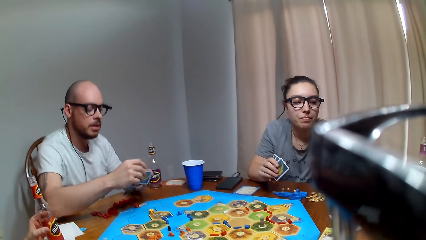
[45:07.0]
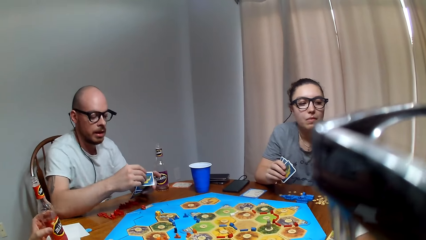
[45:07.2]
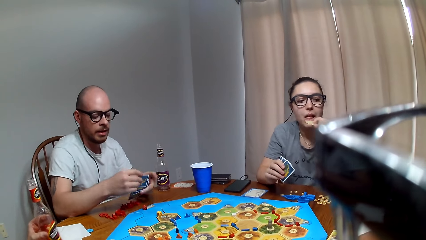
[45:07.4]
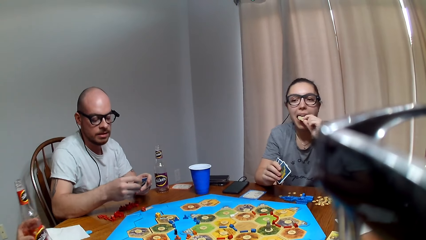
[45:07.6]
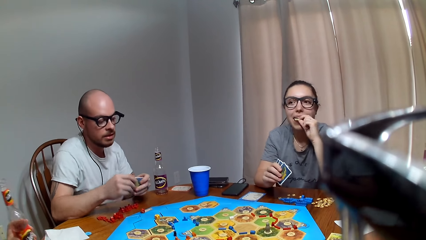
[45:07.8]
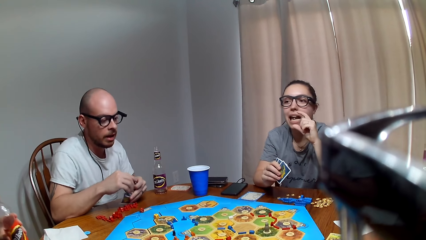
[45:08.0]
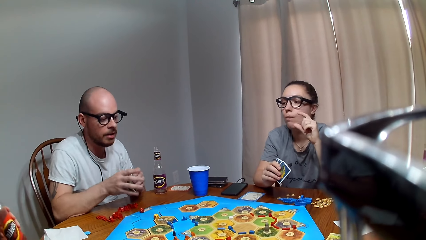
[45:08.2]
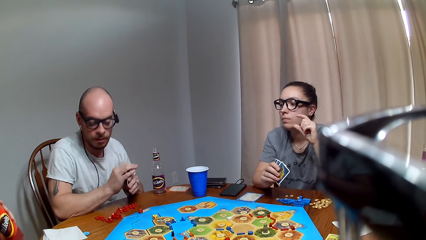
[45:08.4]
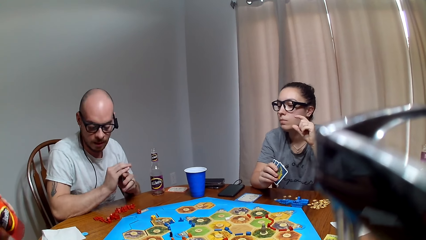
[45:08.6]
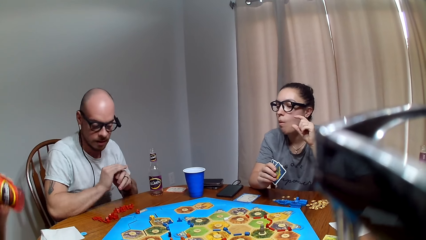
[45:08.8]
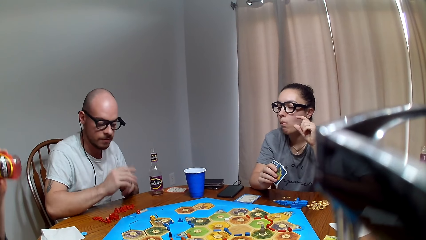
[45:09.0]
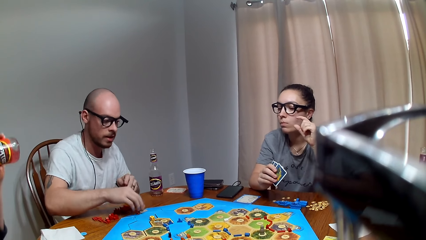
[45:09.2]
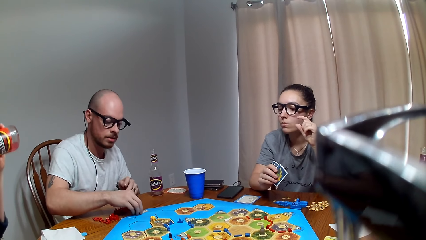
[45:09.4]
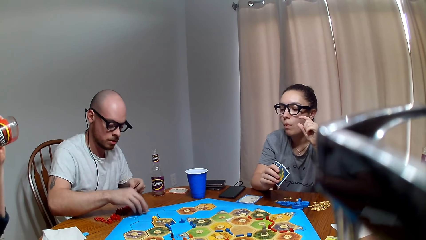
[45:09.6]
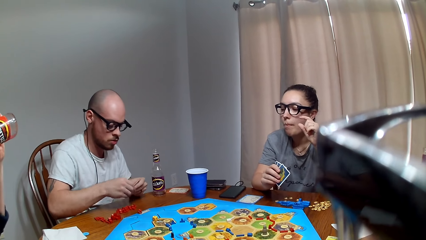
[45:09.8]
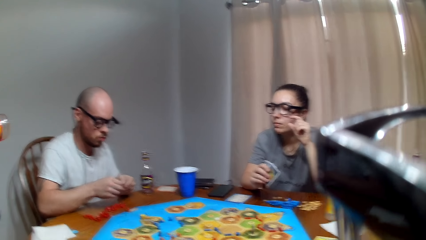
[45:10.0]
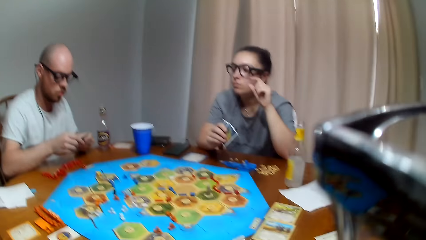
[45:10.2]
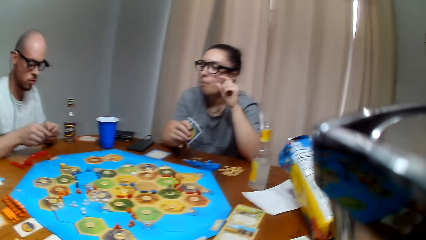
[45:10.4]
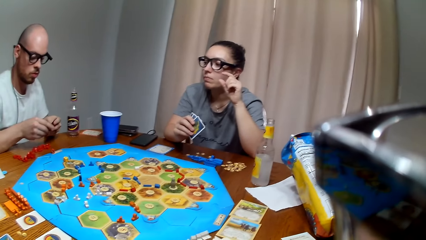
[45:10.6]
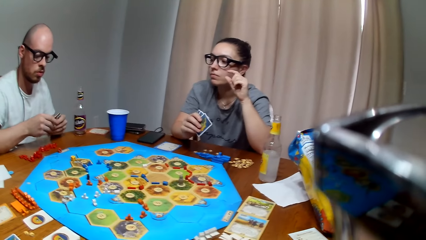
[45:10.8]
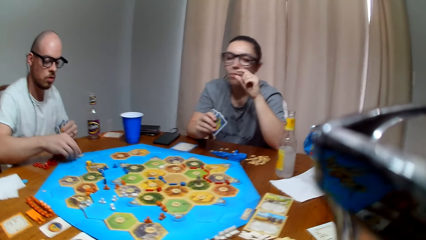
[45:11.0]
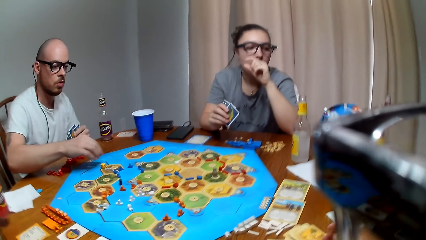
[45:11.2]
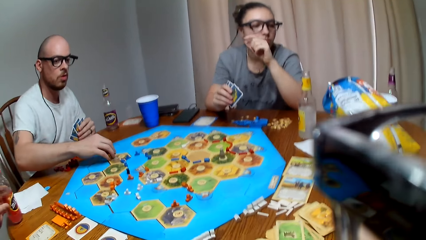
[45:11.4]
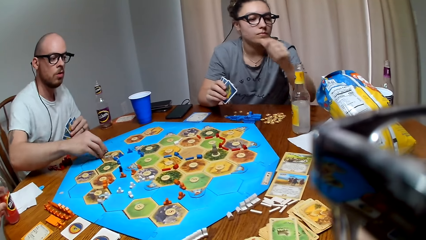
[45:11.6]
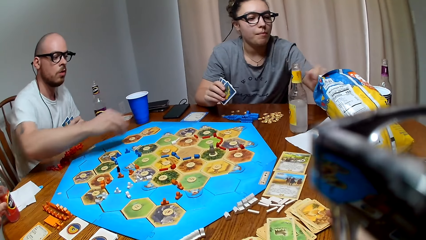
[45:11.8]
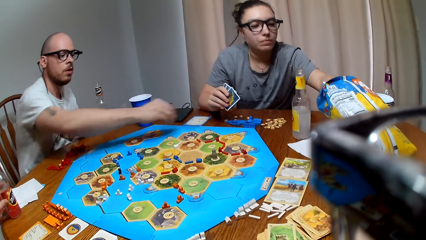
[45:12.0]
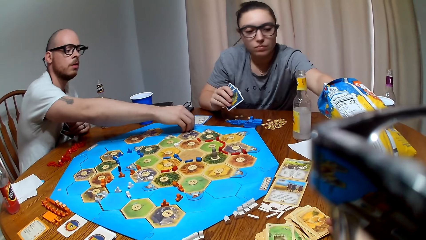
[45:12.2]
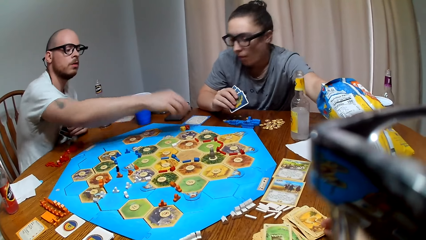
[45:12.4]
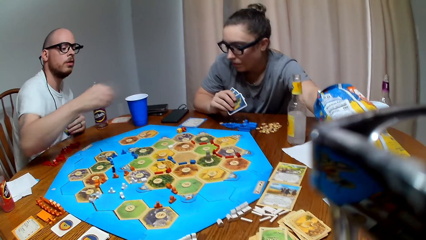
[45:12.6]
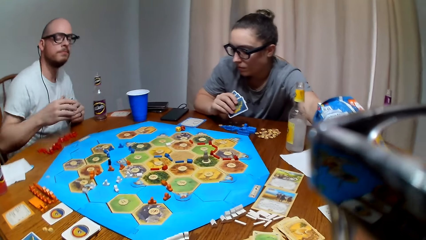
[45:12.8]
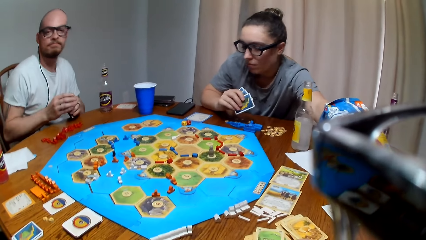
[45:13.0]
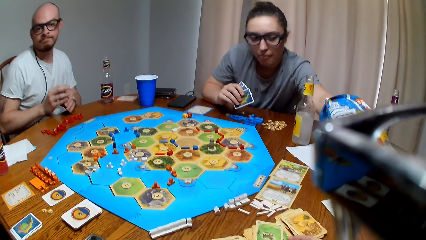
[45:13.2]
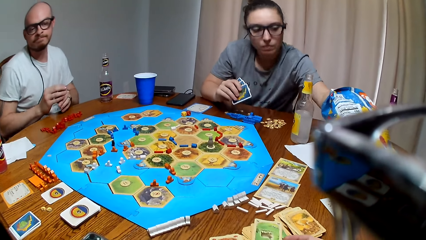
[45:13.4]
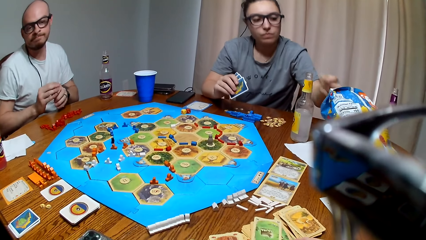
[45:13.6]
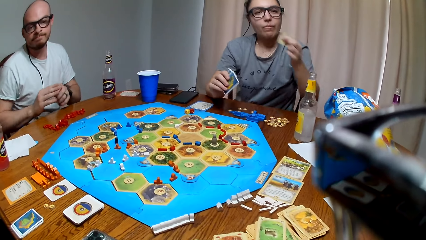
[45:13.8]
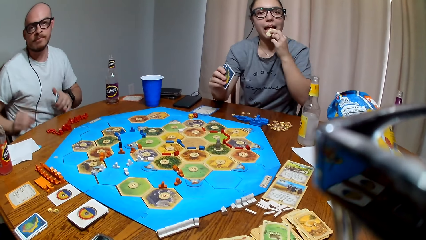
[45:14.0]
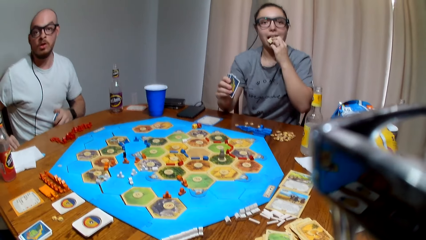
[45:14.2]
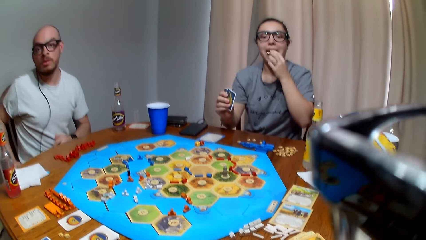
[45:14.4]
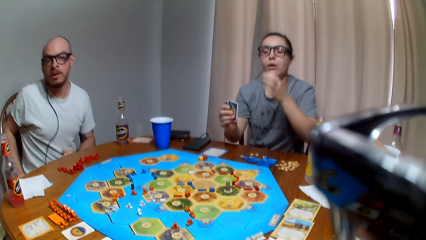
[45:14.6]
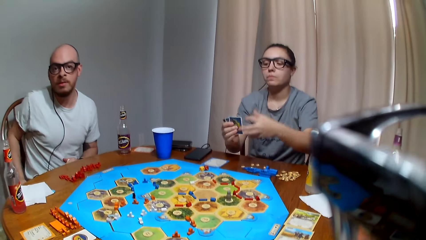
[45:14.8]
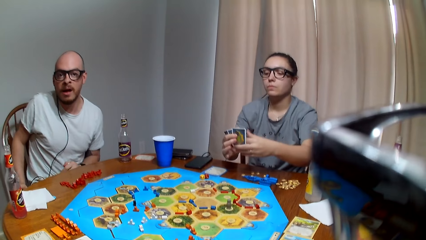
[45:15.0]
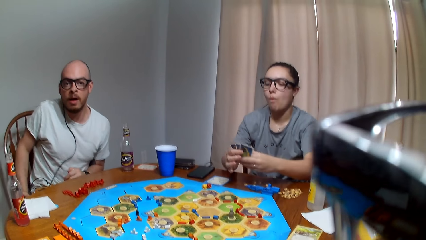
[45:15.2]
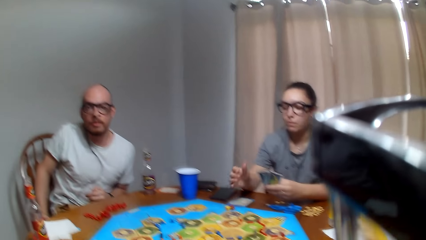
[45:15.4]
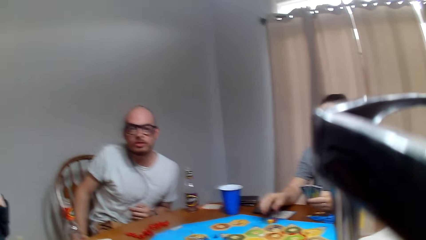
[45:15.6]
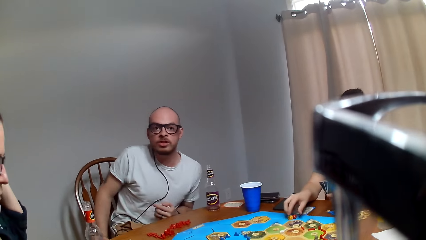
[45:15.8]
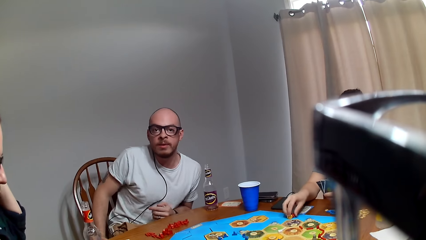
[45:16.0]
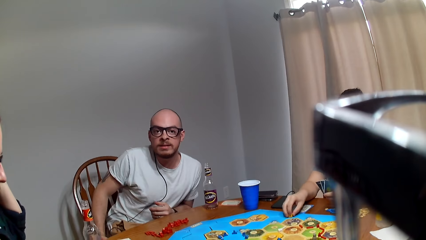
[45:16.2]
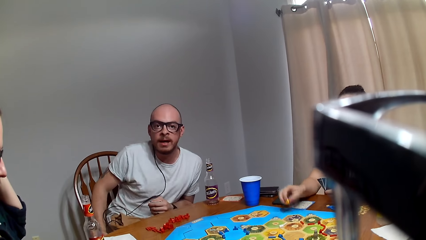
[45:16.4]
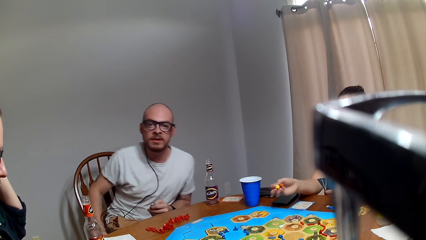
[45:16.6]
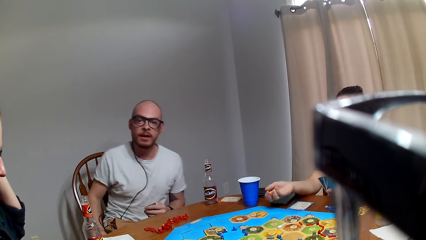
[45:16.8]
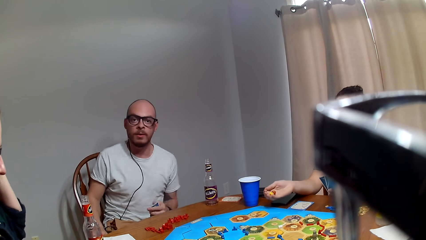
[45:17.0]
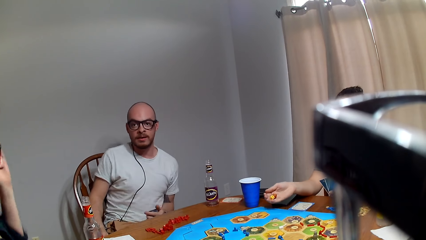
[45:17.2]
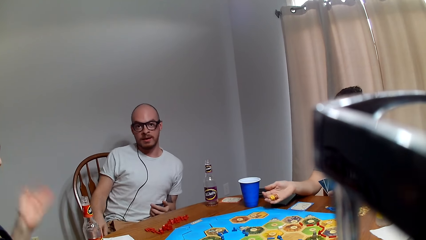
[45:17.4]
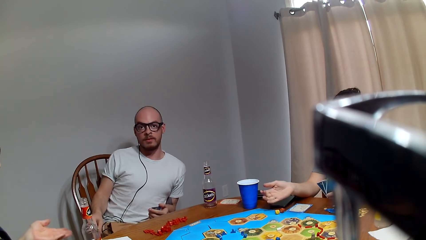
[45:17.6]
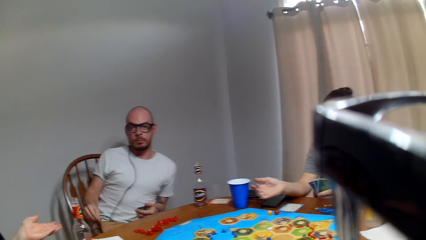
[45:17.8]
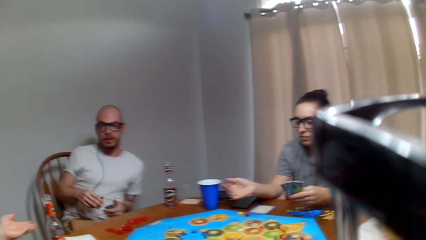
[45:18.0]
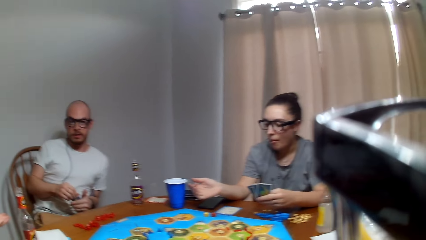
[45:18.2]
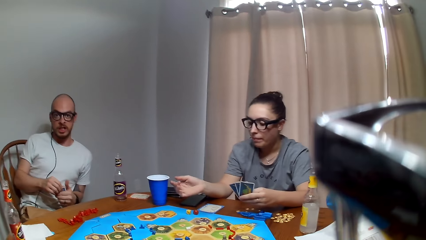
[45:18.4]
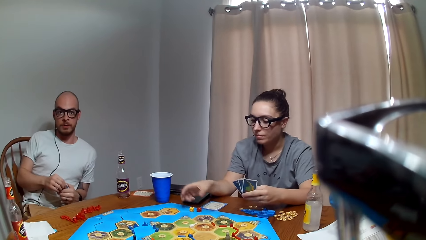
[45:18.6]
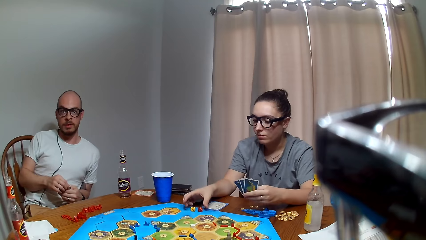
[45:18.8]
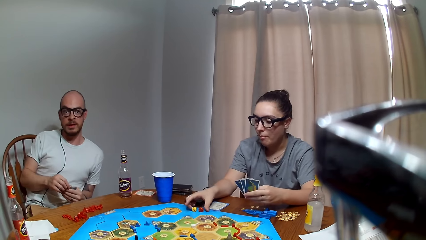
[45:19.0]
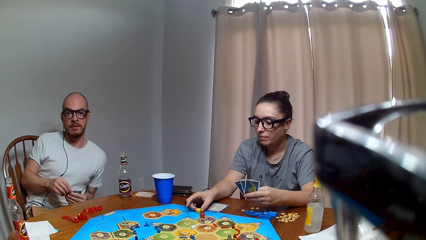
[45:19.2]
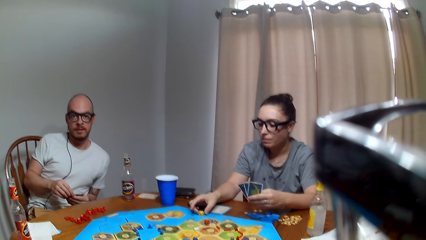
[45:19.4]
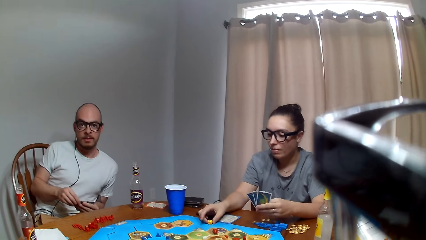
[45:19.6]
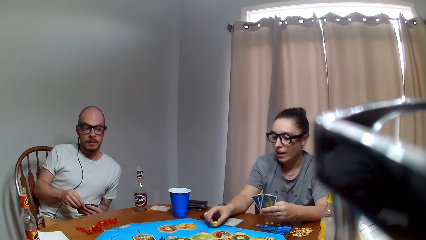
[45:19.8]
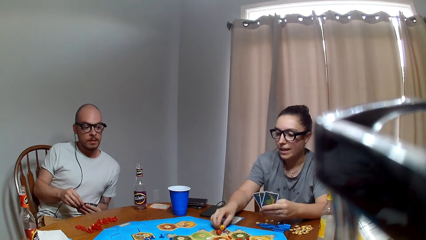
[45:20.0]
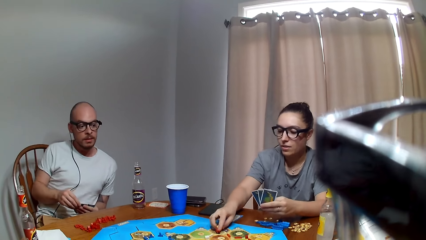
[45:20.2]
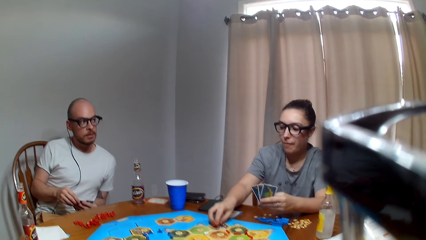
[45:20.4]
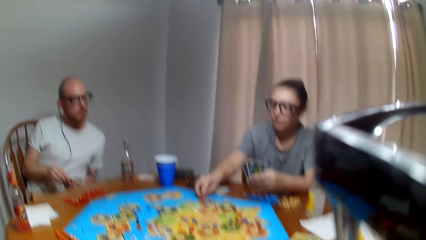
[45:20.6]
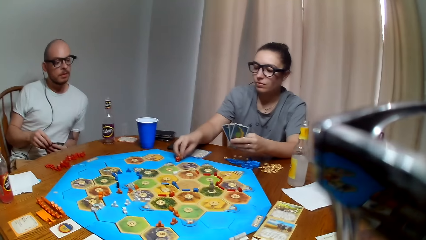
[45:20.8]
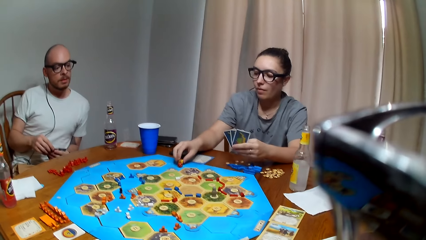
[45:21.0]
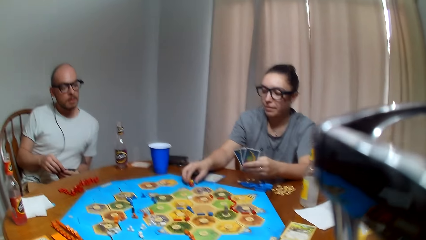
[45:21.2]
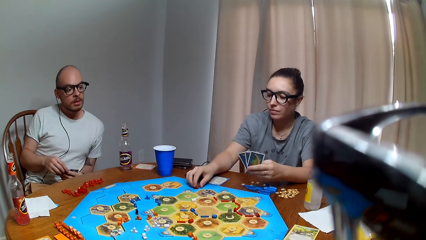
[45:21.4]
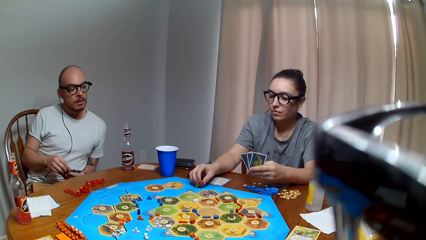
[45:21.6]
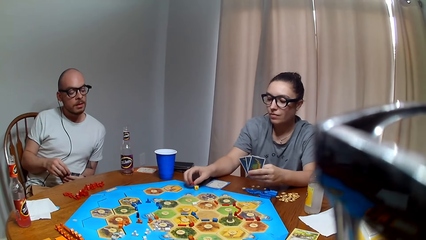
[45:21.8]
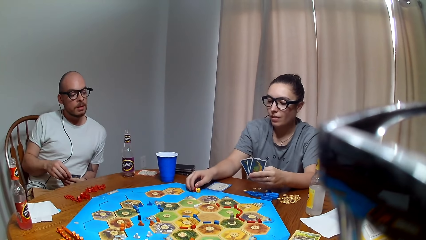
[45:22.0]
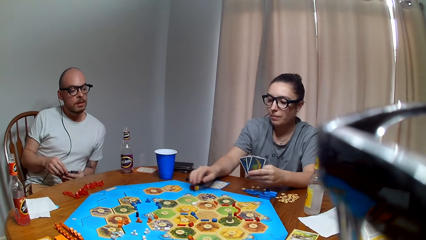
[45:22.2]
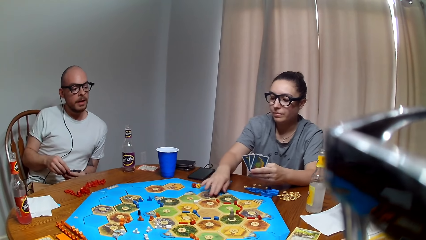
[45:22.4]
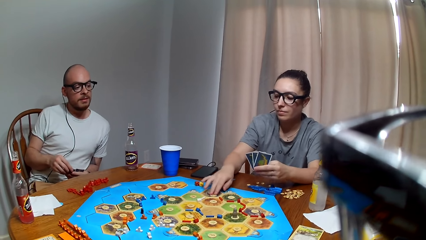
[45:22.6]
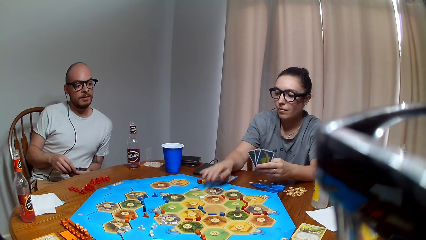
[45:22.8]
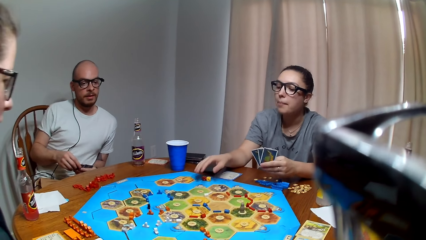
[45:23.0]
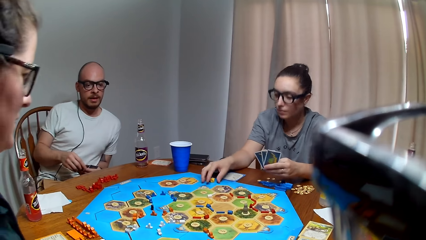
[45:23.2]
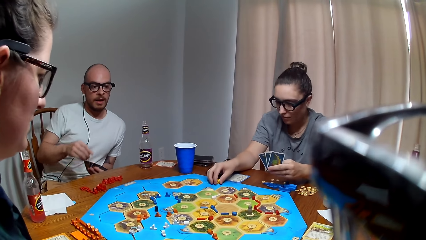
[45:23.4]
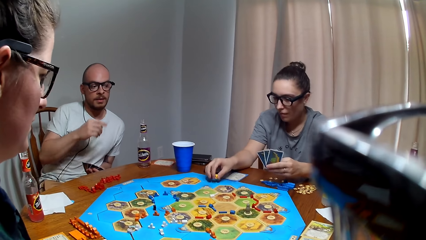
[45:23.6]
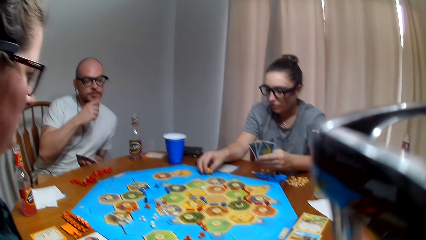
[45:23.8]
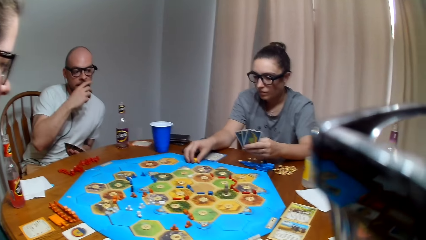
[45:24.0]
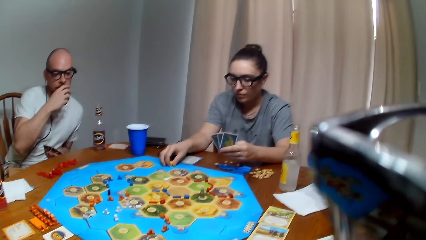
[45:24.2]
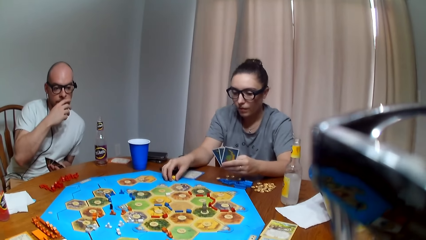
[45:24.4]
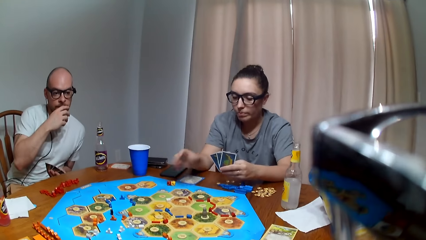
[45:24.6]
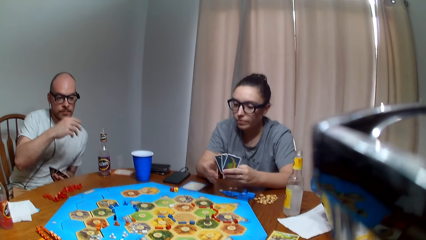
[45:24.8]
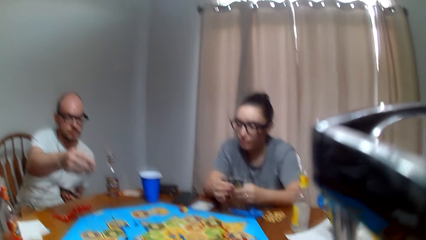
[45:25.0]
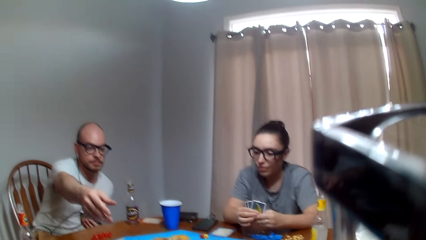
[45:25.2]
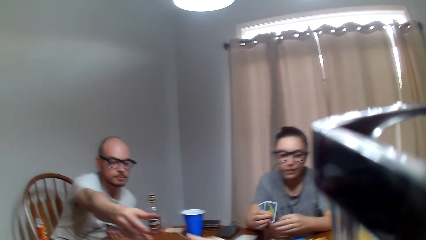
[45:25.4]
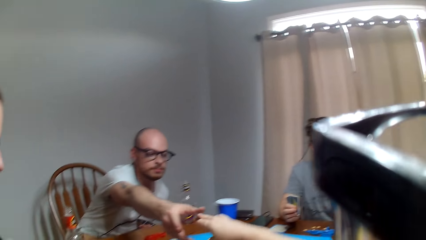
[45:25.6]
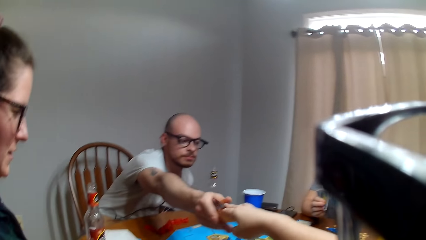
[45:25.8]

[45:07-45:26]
A man picks a card from the table and holds the card in the left hand. A lady takes the juice bottle and drinks the juice on the table. The man picks dice from the table. The lady places the drink on the table. The man places the dice on the Catan settler board. Another lady picks a snack from the paper bag and takes the snack. The other lady eats the snack on the table. She picks dice from the table. The camera wearer talks to a person. The other lady drops the dice on the Catan settler board, picks dice from the table and places the dice on the Catan settler board.
